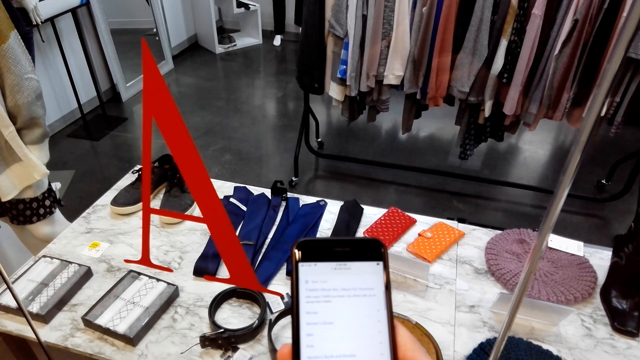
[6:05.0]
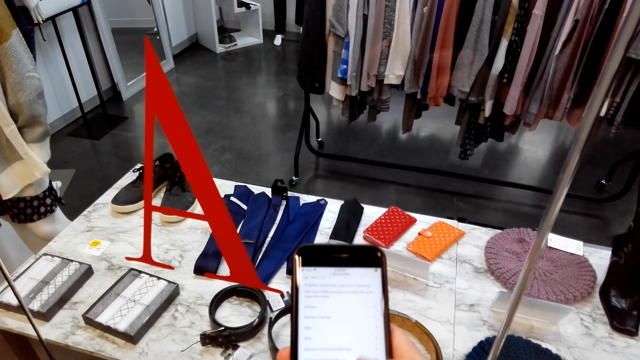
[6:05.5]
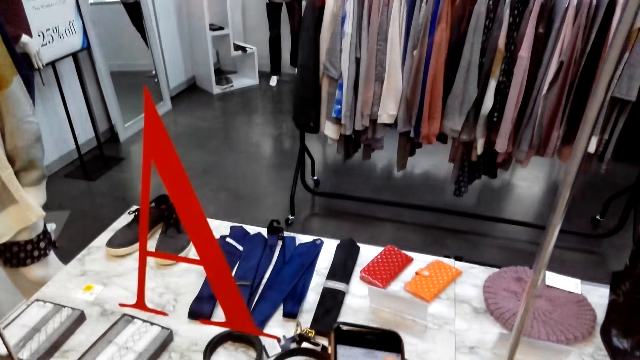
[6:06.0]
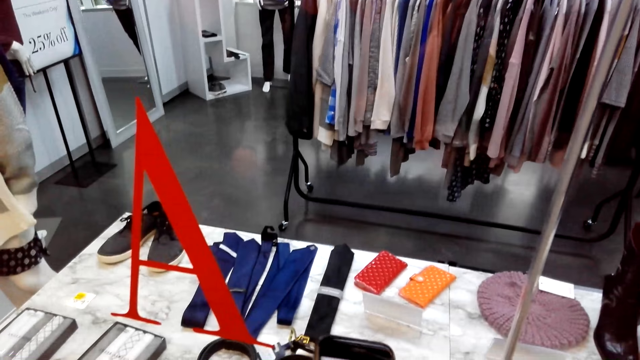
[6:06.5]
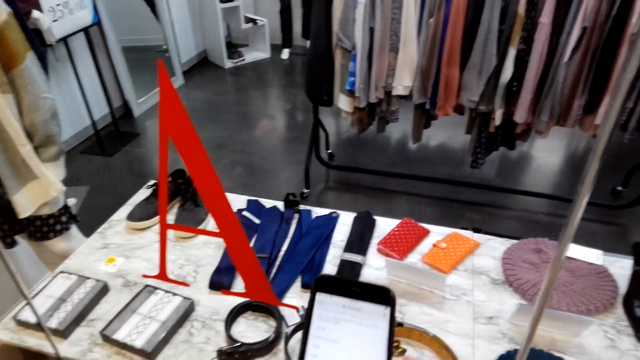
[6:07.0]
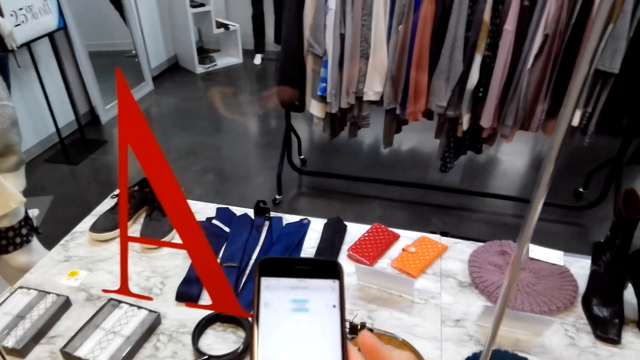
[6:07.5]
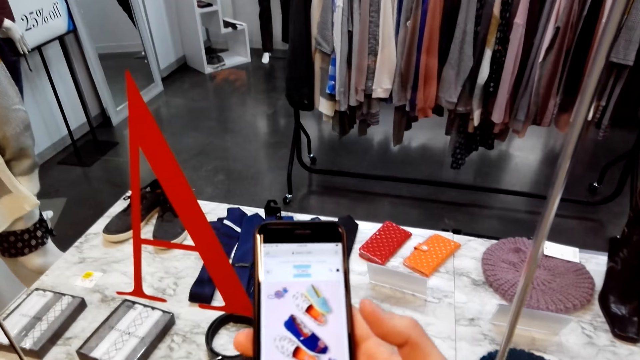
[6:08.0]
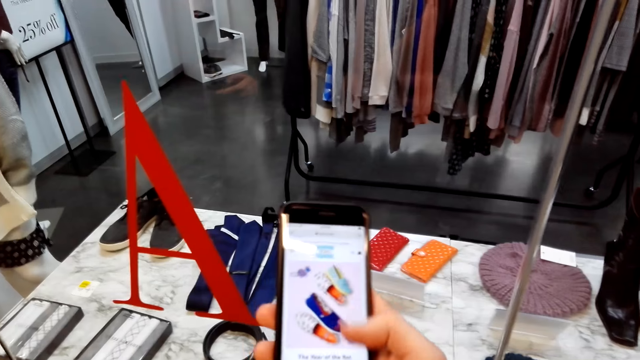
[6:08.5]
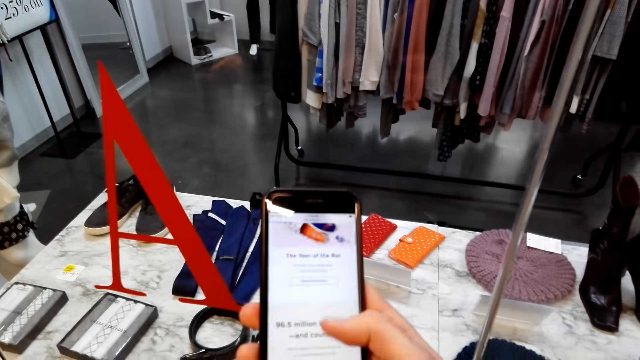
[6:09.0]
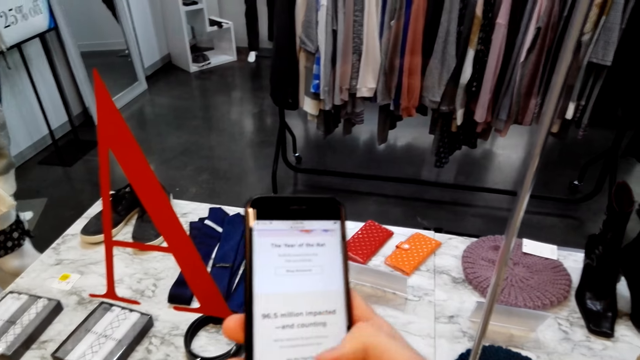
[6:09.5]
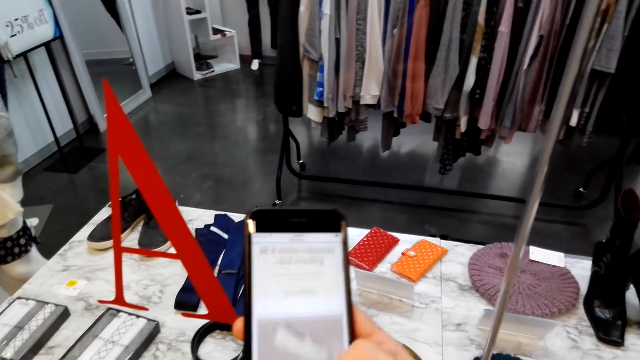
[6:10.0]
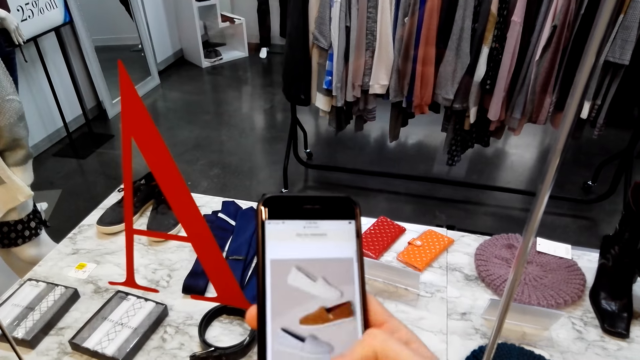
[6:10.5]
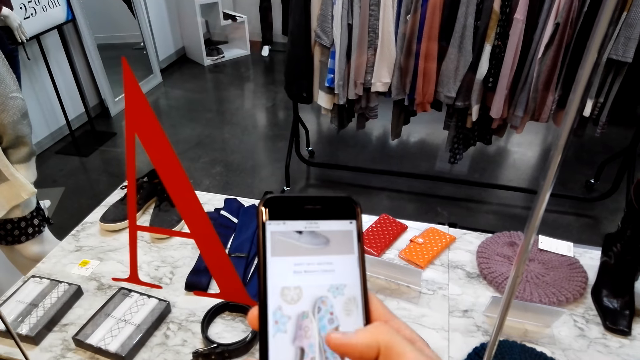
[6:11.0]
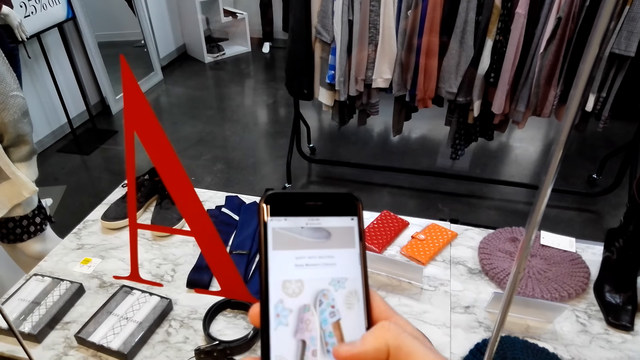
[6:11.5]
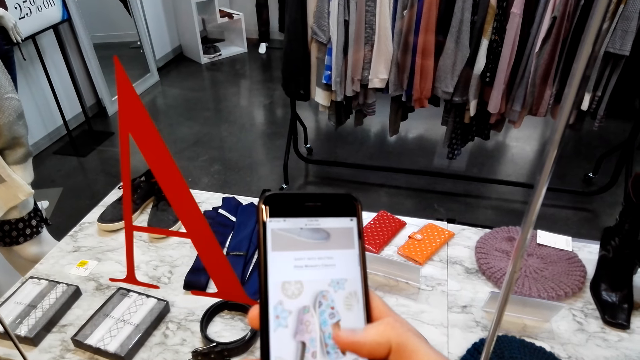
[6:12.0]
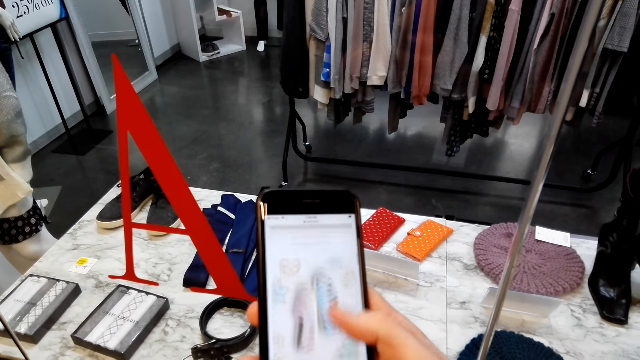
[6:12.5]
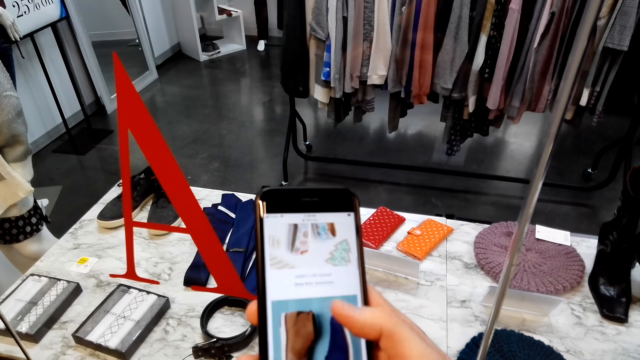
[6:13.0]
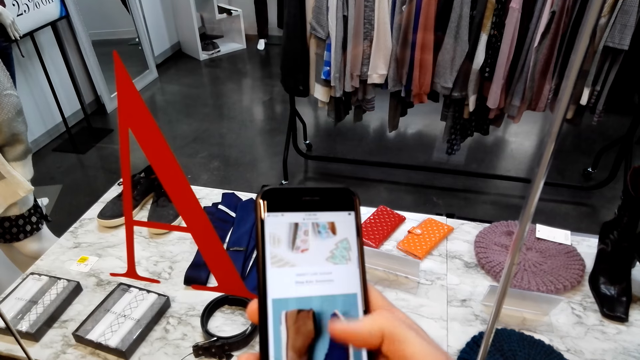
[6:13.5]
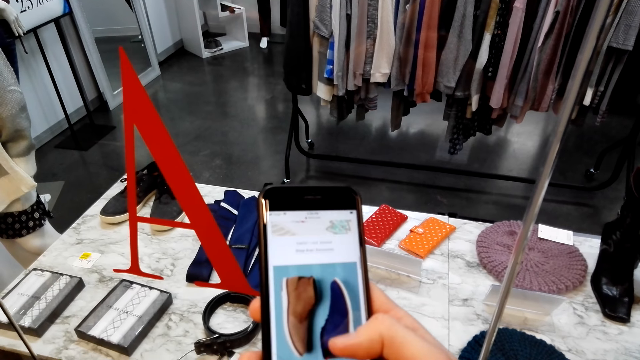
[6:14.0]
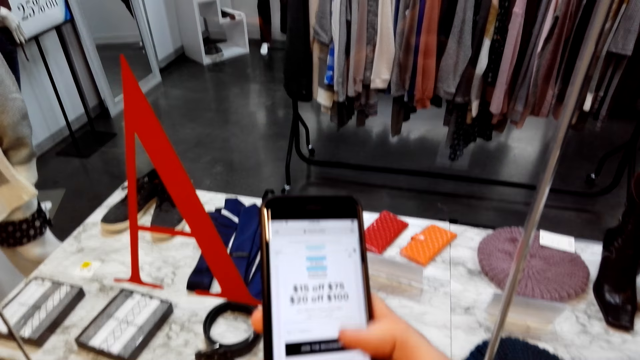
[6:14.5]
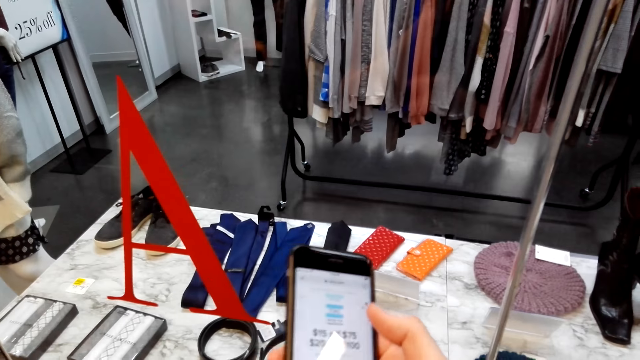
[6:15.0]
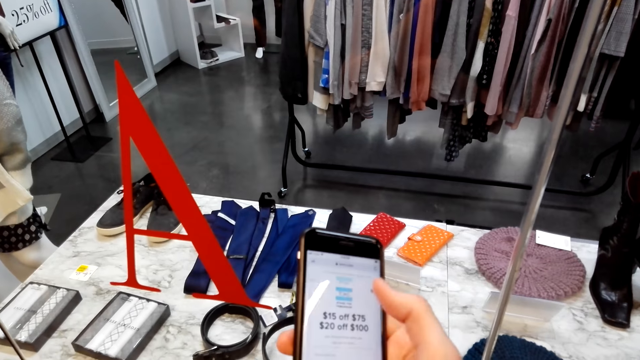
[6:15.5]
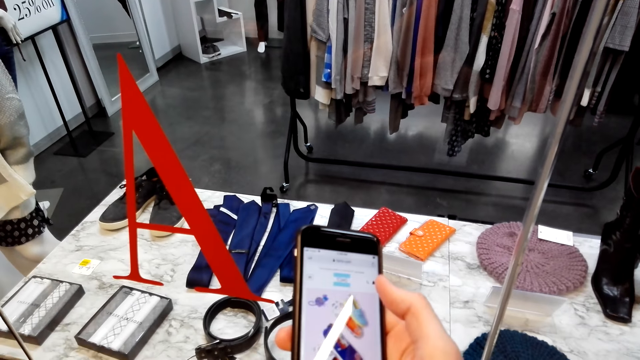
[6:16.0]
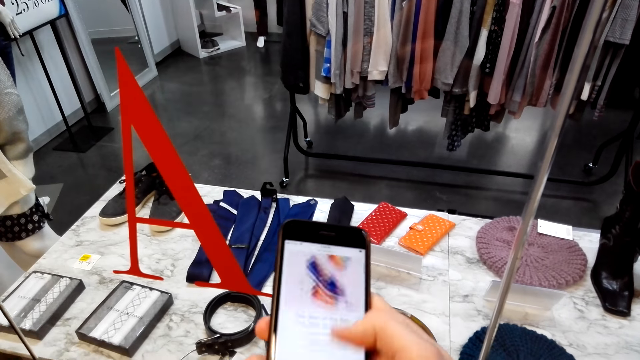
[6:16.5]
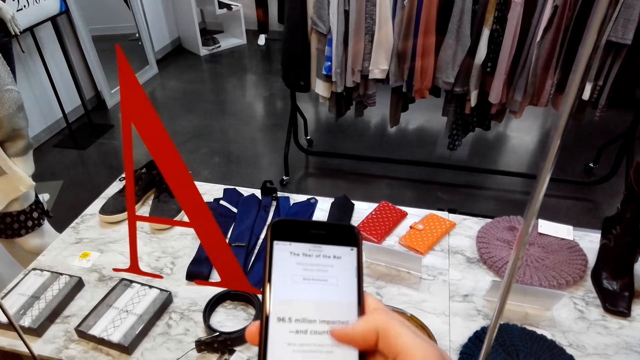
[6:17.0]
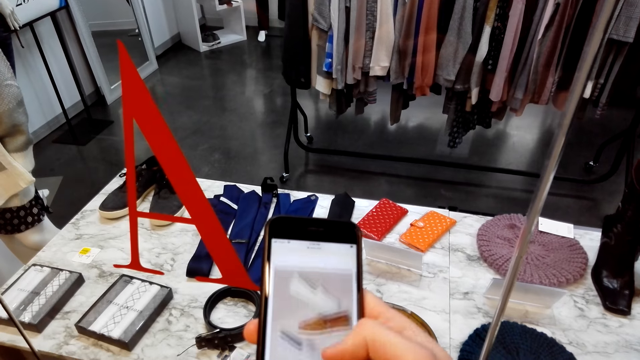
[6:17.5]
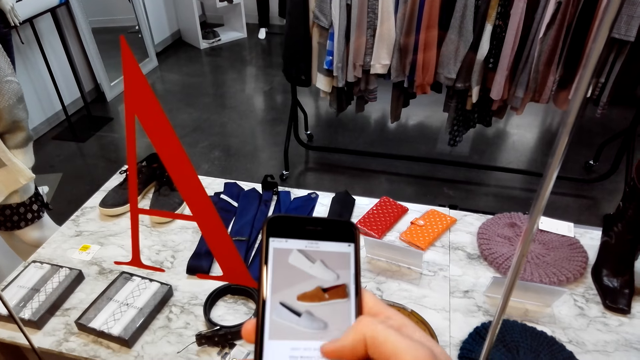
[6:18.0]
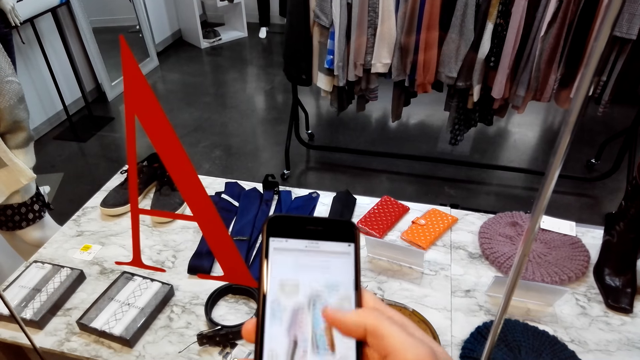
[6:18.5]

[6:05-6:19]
The camera wearer converses with a woman. The woman converses with the camera wearer. The camera wearer operates the phone. The woman converses with the camera wearer. The camera wearer converses with the woman. The woman converses with the camera wearer.

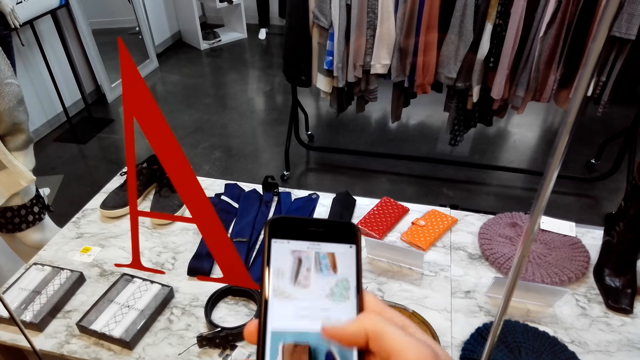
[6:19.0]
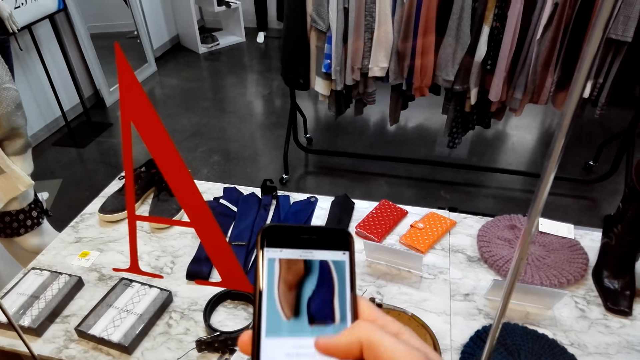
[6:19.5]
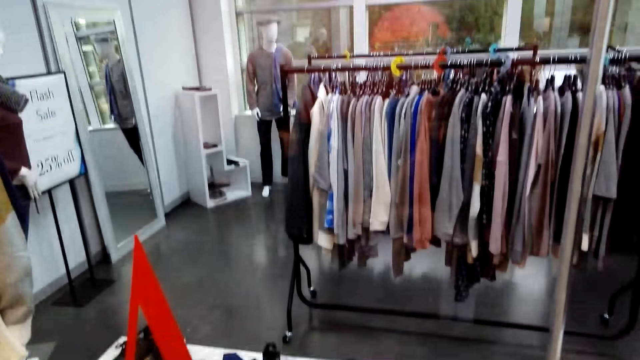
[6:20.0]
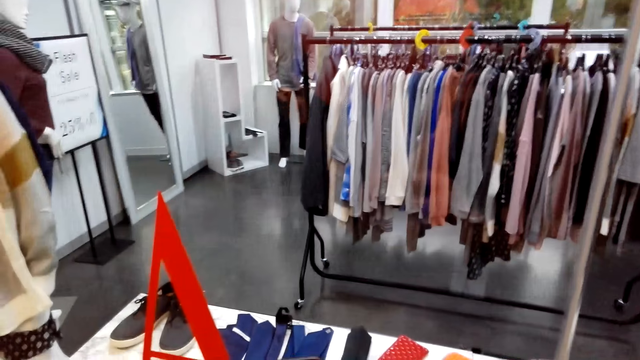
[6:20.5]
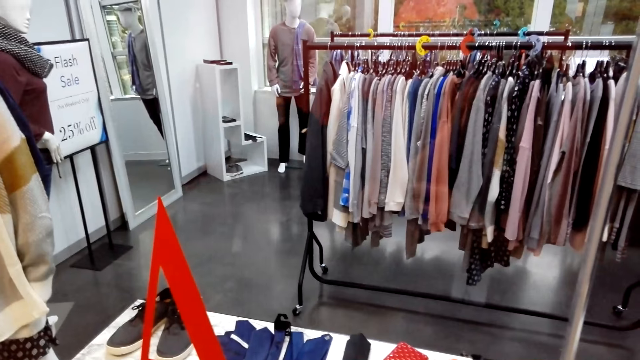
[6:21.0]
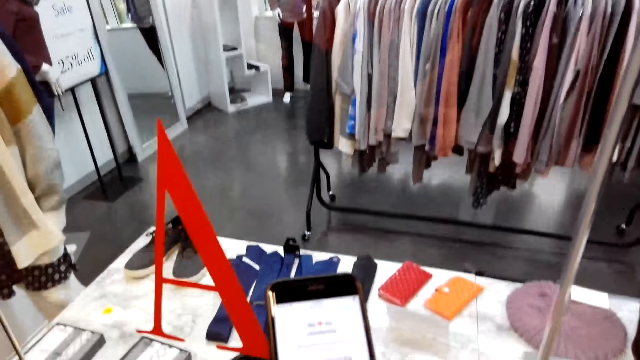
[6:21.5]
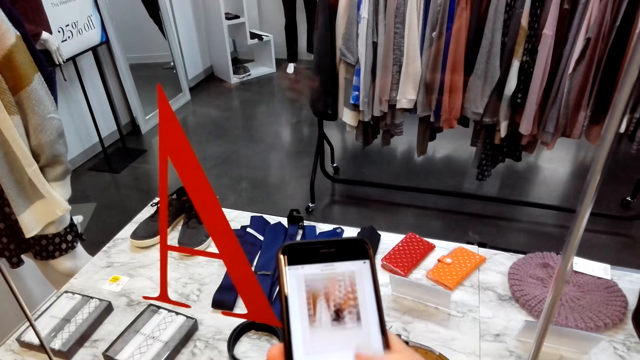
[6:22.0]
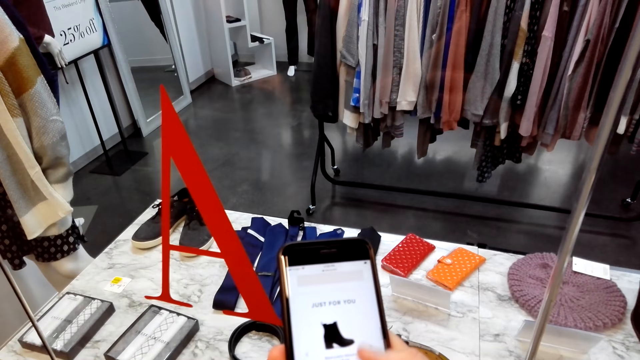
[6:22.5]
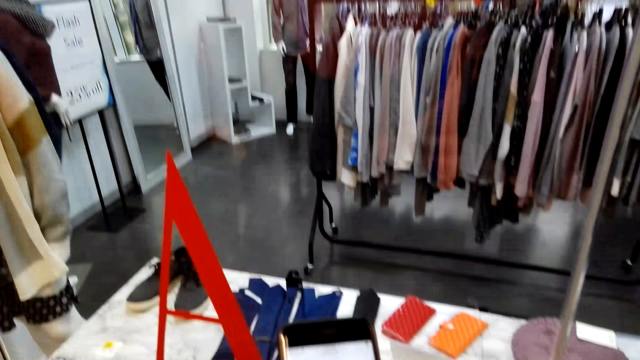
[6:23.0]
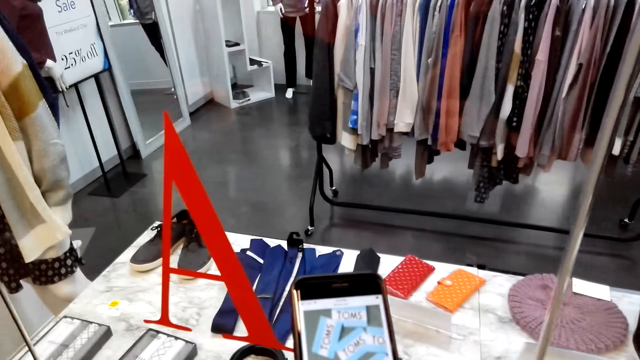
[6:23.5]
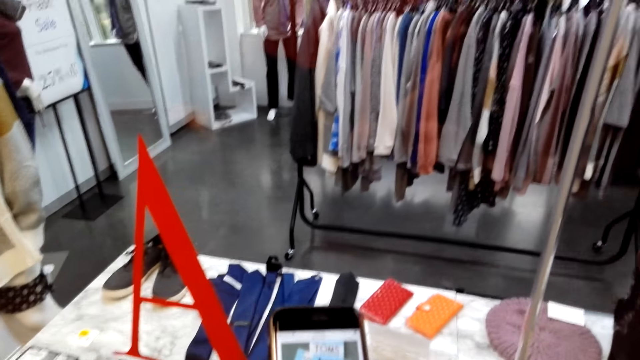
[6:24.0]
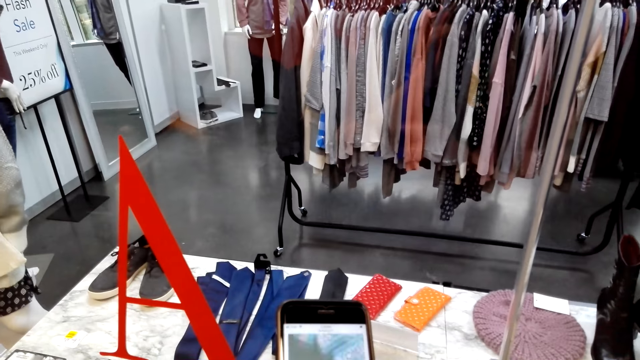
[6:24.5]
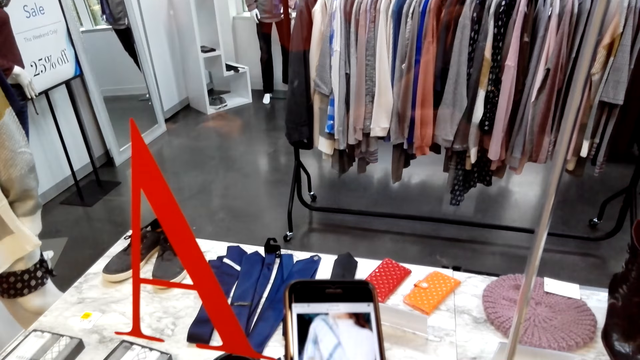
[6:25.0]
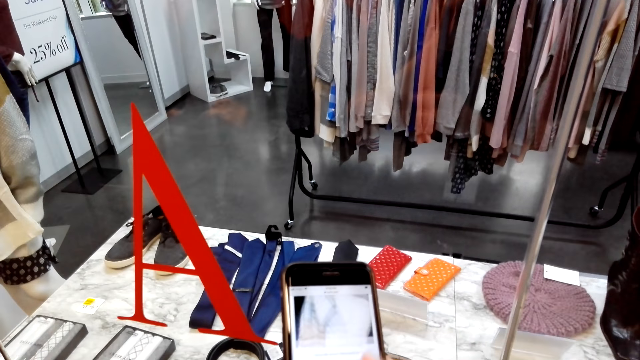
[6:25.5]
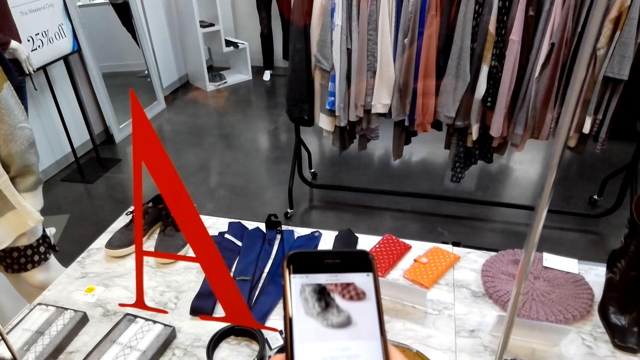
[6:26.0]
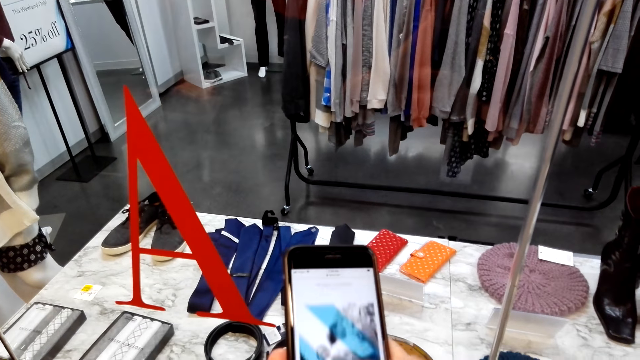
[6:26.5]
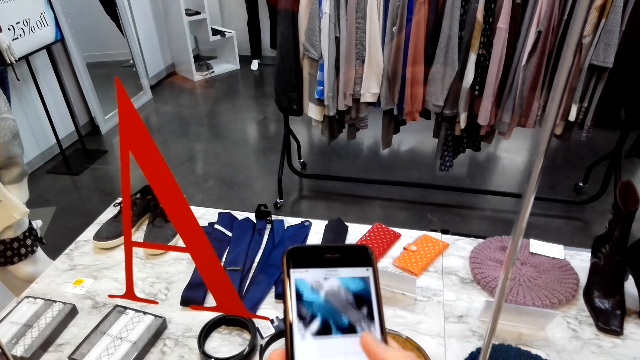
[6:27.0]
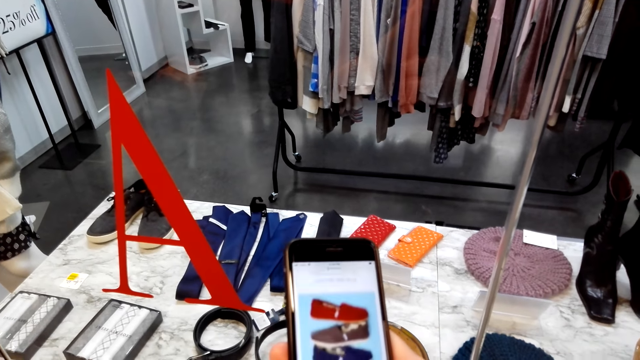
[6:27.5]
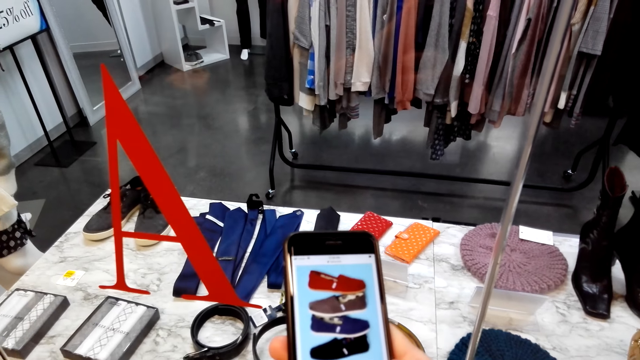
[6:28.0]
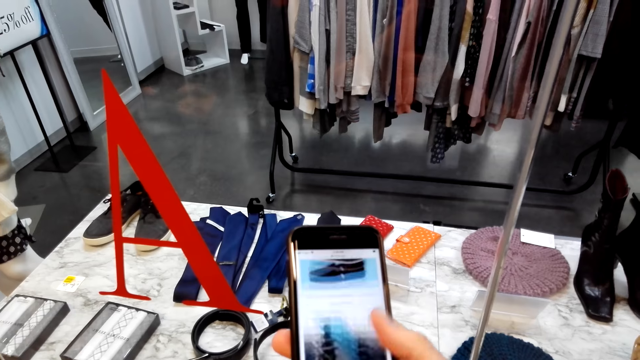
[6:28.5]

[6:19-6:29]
The camera wearer converses with a woman. The woman converses with the camera wearer. The camera wearer operates the phone and converses with the woman. The woman converses with the camera wearer. The camera wearer operates the phone.
